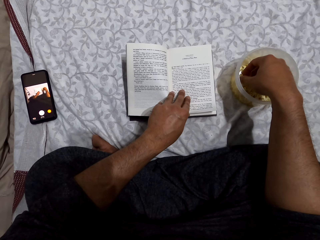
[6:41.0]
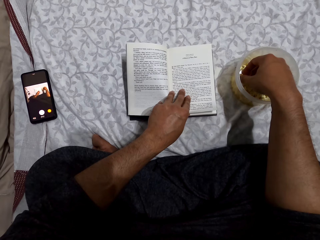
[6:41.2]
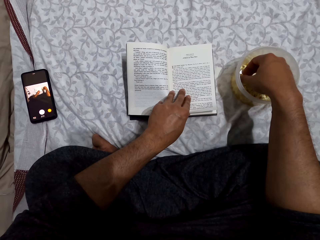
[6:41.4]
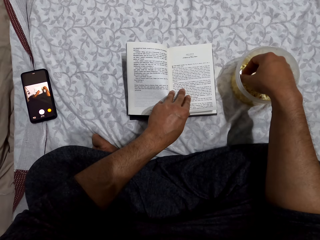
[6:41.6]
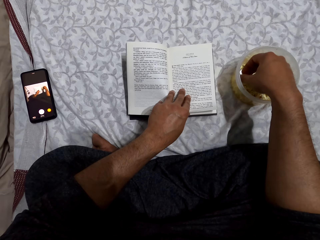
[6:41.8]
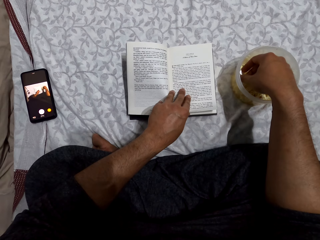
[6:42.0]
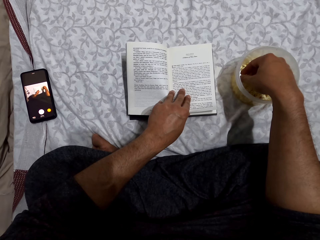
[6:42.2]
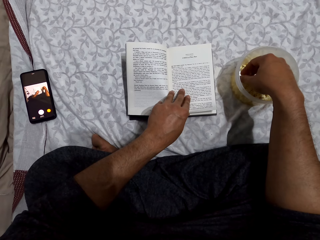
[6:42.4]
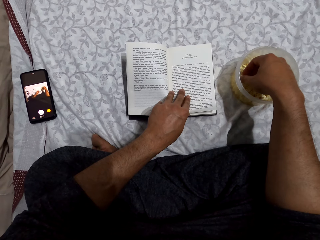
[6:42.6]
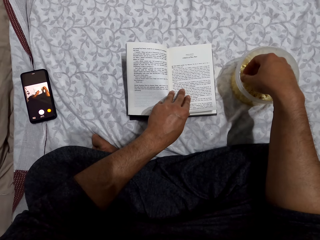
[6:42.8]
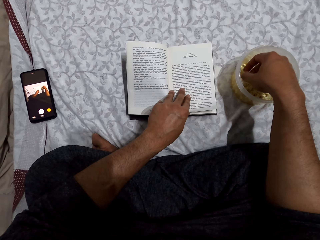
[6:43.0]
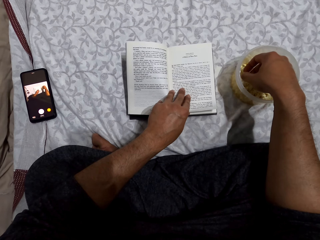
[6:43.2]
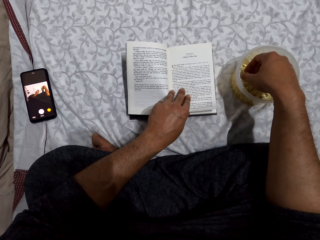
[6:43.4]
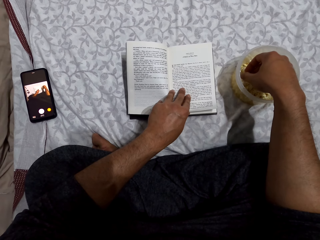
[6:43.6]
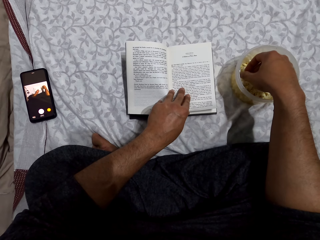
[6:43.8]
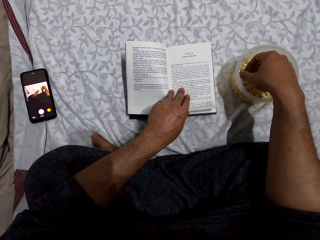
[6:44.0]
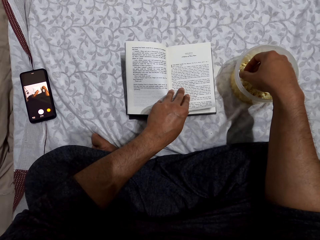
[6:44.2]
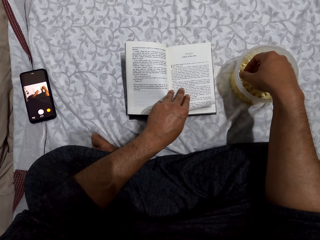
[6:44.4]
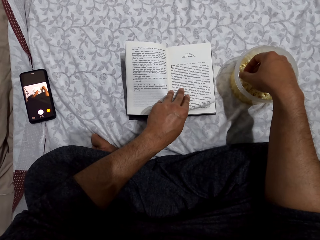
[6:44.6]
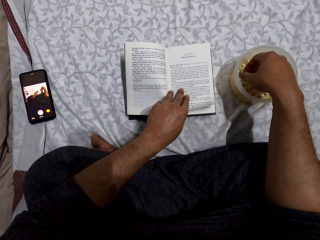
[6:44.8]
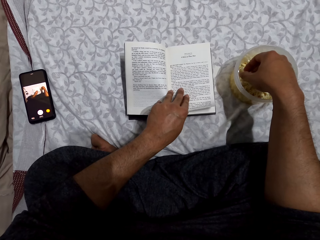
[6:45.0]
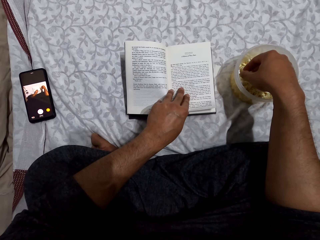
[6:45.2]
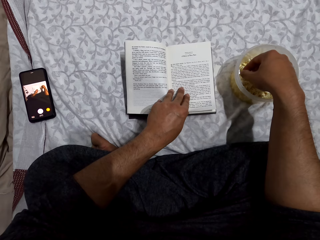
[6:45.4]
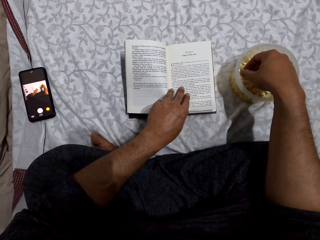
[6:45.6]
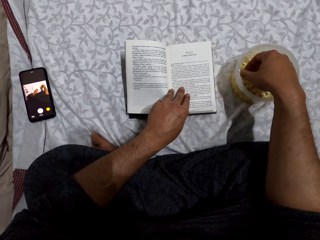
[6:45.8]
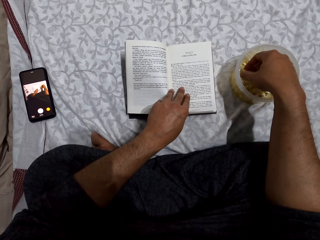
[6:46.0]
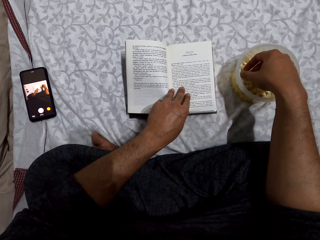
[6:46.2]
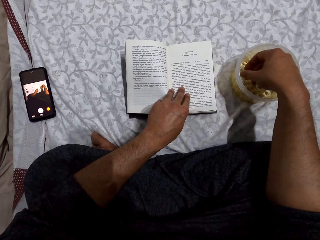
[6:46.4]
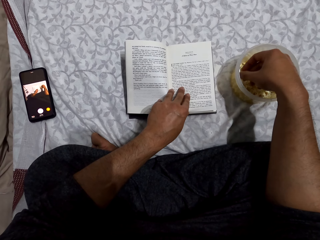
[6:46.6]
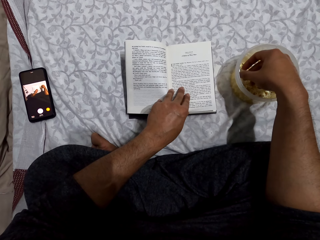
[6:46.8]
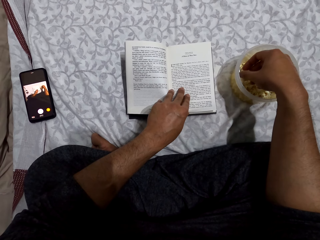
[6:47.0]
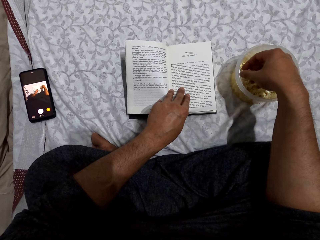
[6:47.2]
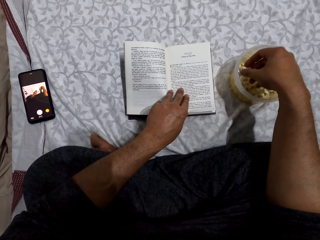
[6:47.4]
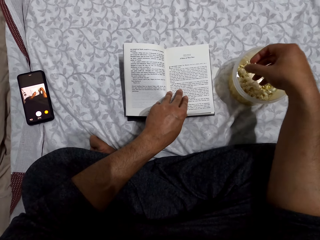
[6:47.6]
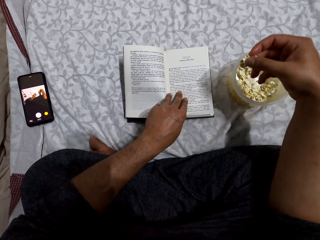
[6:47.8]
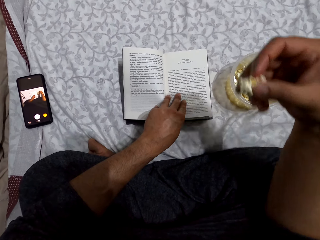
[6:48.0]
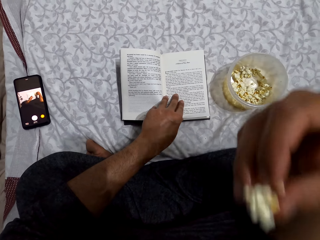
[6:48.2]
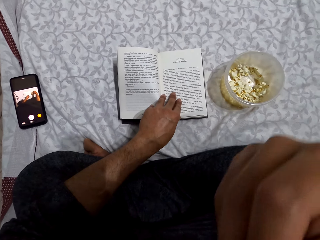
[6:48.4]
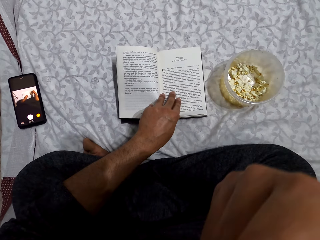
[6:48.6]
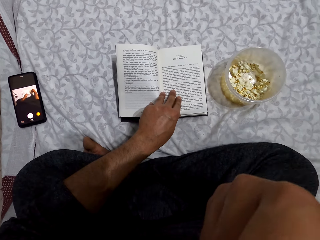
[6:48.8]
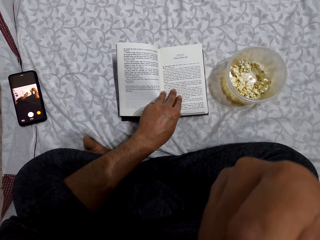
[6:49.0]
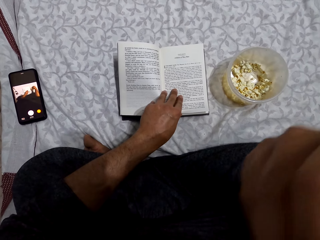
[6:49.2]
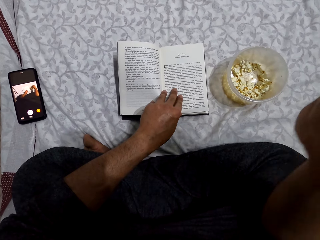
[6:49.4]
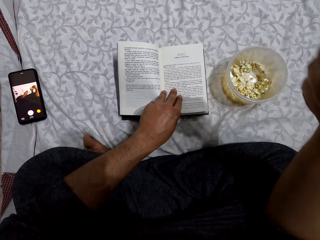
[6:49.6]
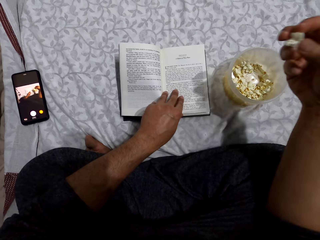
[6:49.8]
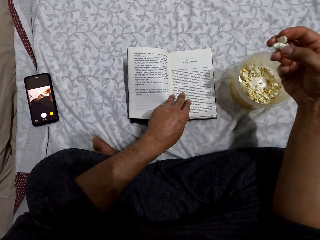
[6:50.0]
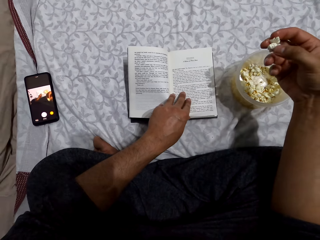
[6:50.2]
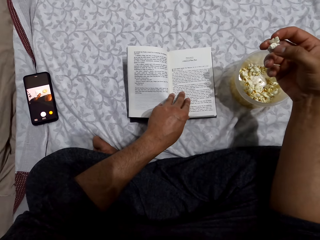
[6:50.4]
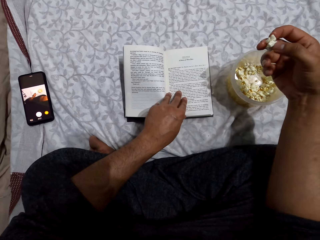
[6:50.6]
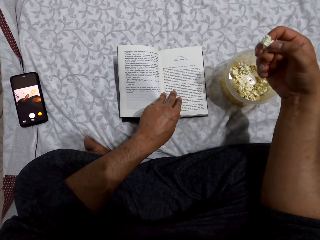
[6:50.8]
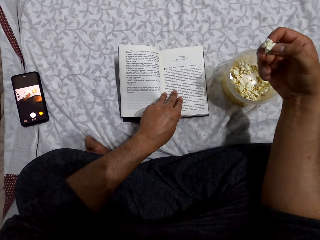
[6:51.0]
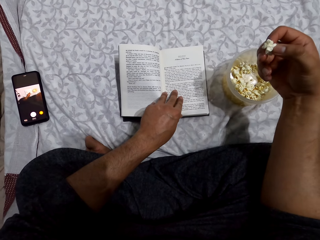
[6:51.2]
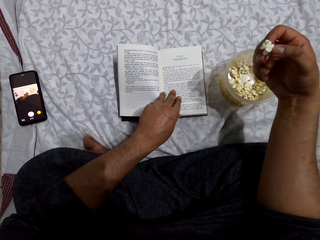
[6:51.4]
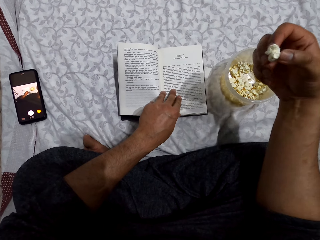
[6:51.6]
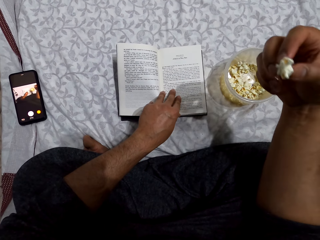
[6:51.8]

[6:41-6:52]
The camera wearer picks popcorns from a dish. They put the popcorn in the mouth, eat the popcorns and read the book.

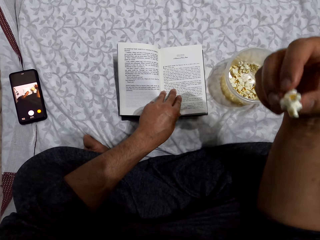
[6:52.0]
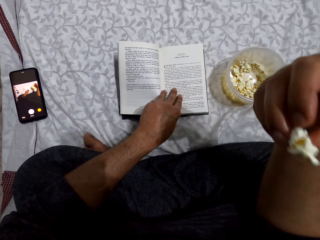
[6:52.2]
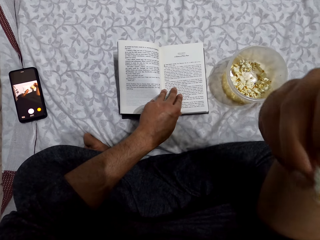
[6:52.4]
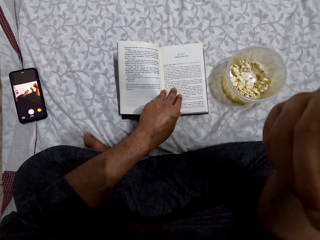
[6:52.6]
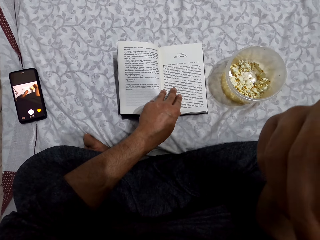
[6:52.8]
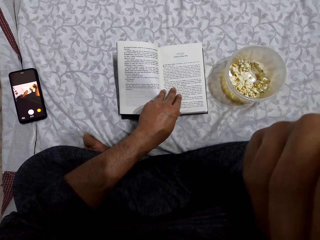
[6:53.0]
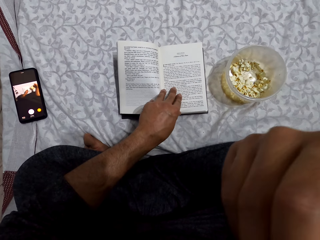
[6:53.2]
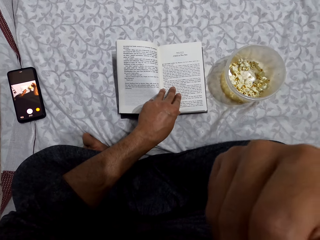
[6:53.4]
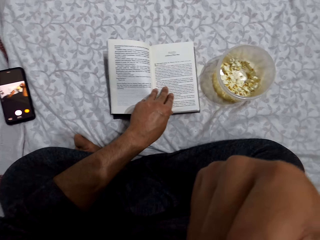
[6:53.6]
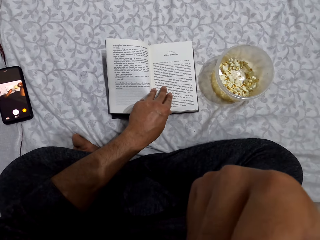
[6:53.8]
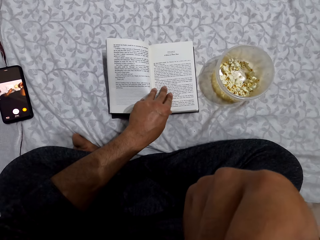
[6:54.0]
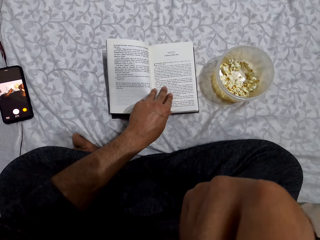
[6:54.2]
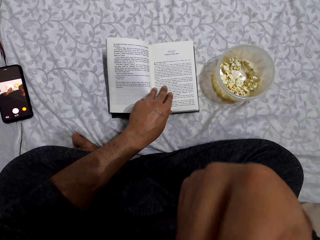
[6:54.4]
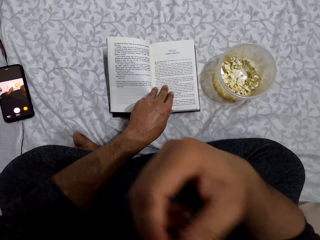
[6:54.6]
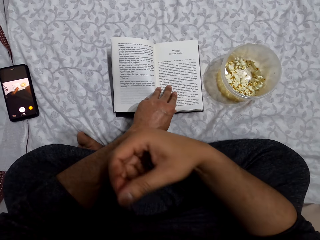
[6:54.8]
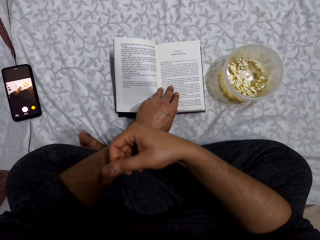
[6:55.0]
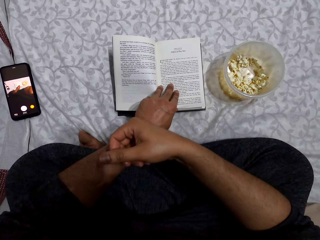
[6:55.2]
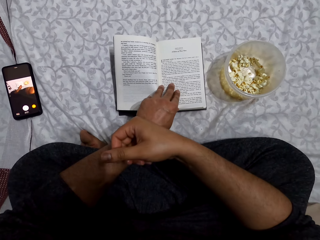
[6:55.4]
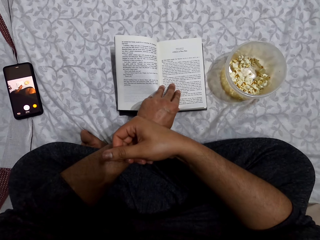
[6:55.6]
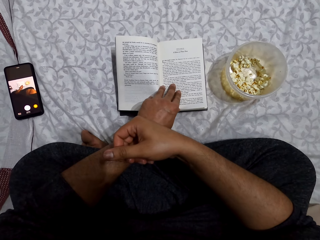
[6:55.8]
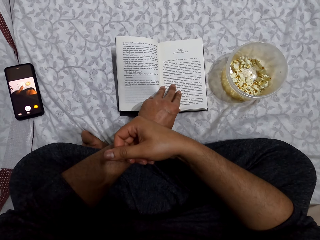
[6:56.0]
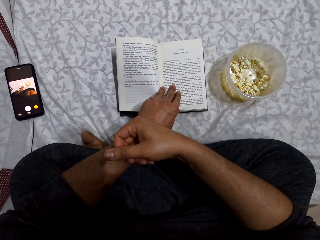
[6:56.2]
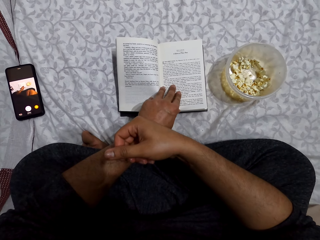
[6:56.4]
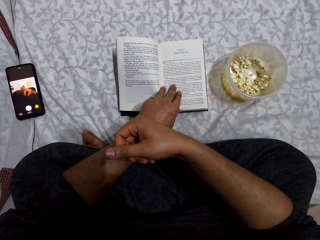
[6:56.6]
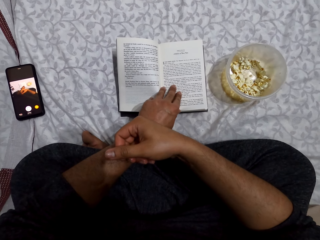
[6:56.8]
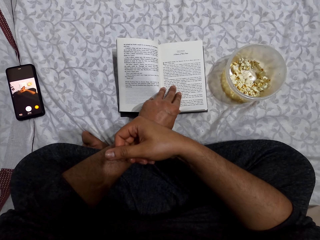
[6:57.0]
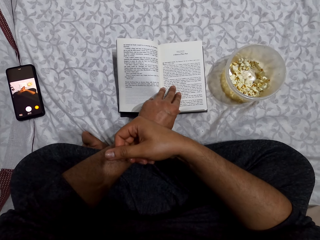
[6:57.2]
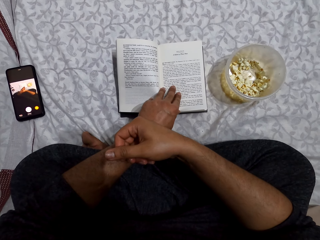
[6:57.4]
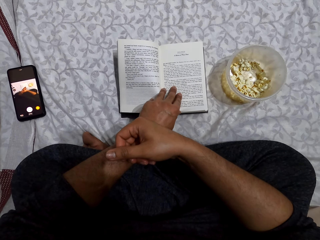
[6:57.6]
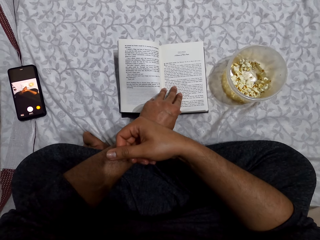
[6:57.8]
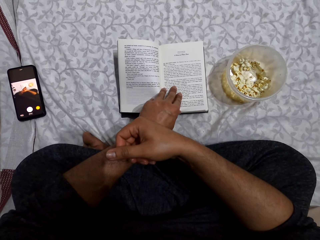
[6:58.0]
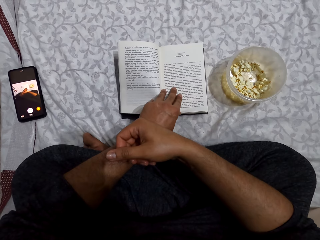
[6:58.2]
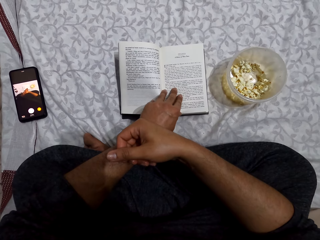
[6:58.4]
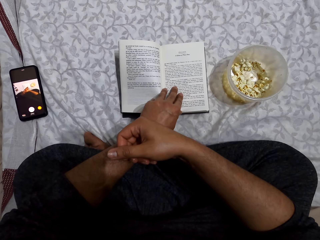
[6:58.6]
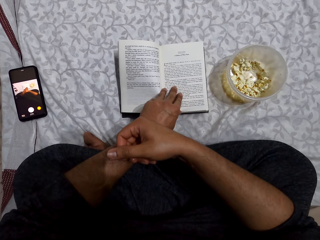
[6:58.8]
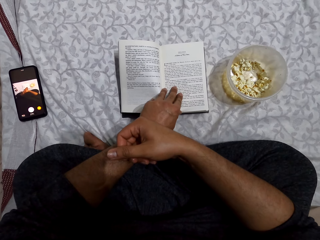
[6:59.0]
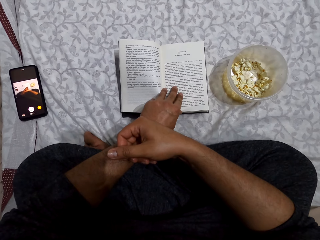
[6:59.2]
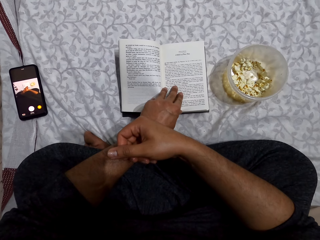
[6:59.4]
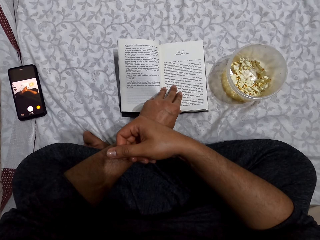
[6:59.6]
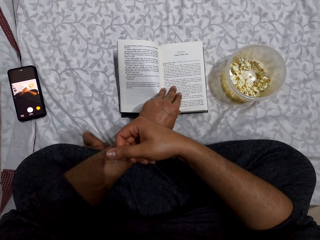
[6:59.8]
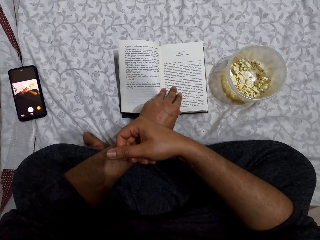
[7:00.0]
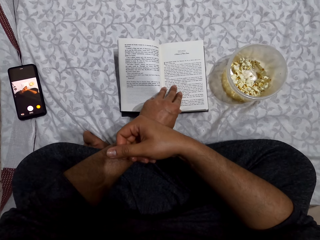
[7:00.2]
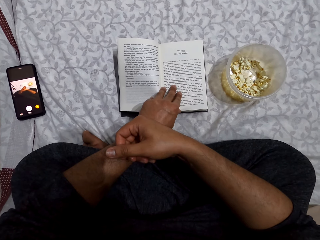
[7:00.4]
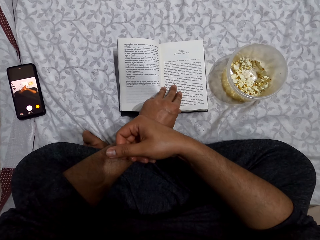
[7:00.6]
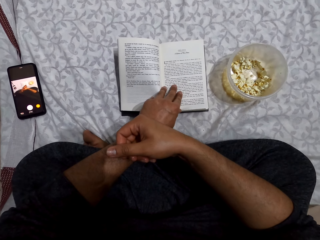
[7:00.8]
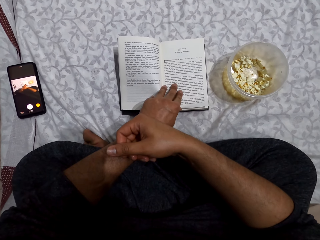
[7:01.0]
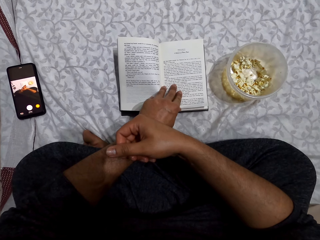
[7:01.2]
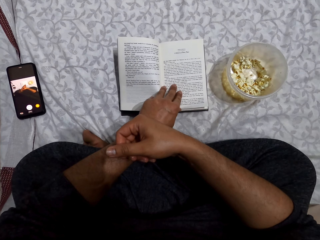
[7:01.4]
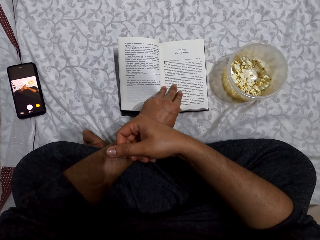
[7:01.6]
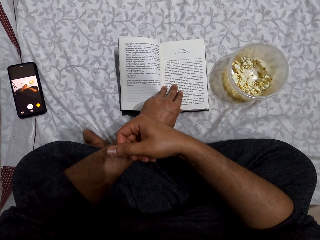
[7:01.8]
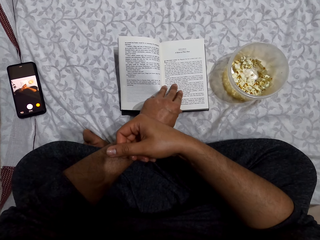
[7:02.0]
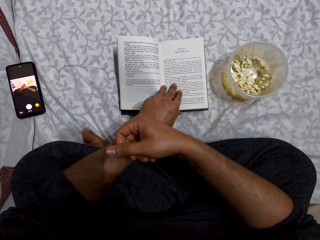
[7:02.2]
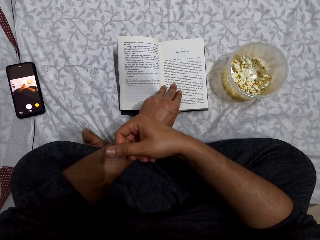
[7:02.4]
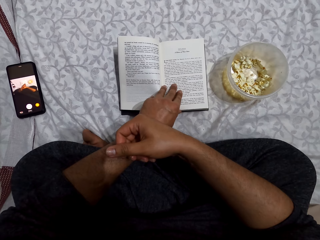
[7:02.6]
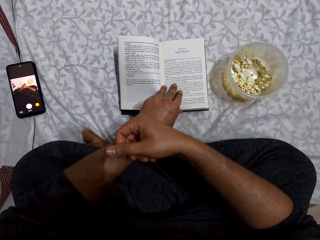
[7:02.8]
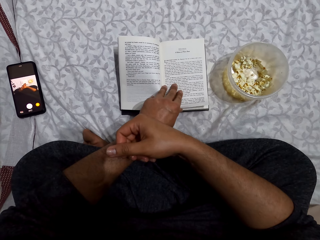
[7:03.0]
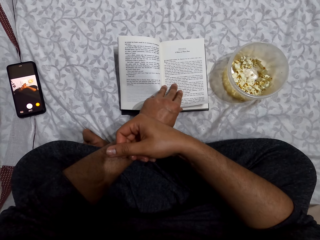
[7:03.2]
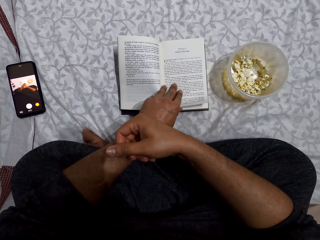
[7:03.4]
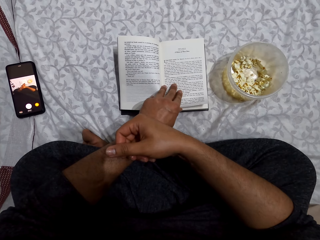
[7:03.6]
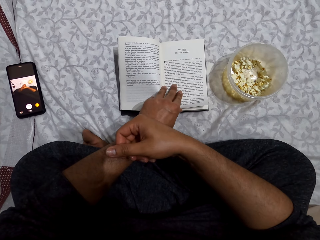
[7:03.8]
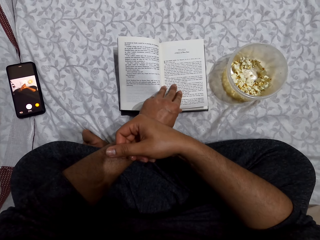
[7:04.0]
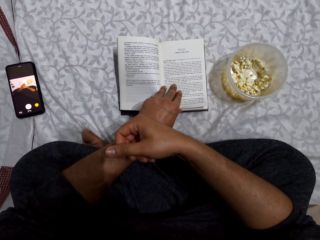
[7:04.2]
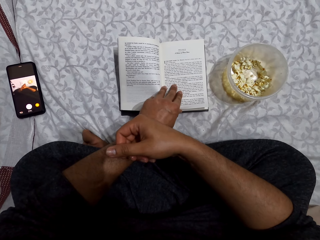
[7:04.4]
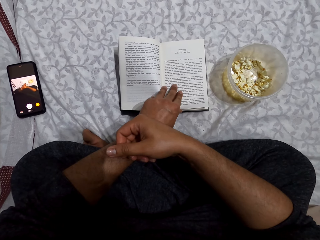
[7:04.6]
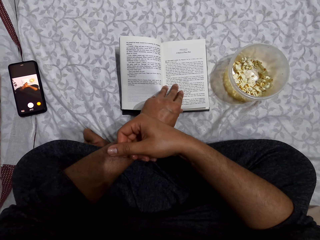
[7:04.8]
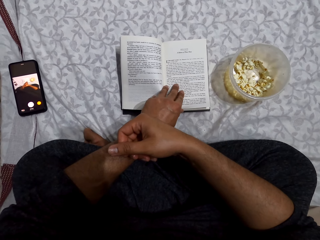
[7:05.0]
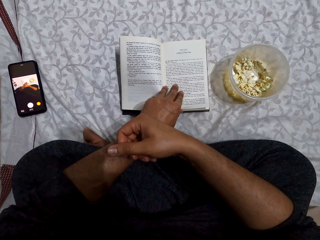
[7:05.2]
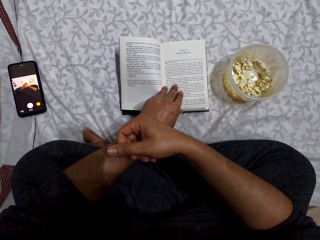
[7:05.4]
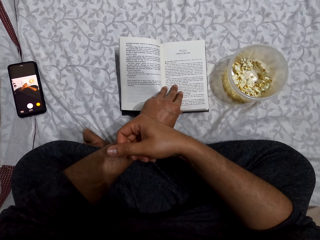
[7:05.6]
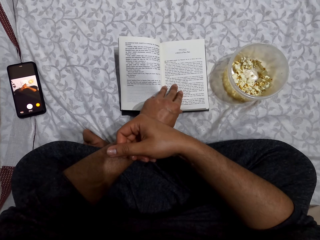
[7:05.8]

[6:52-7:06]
The camera wearer eats a popcorn. He places his right hand on the left hand and reads the book.
